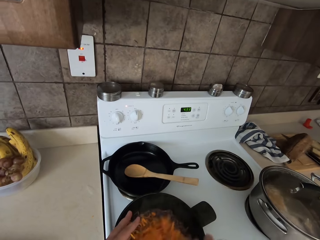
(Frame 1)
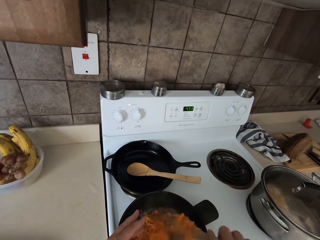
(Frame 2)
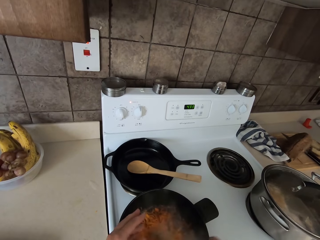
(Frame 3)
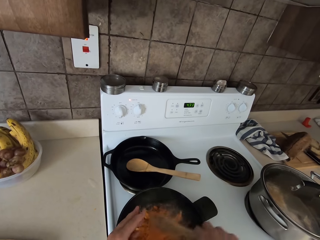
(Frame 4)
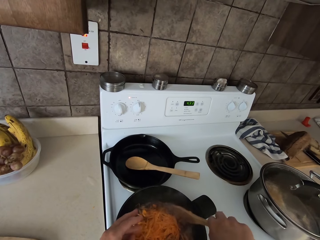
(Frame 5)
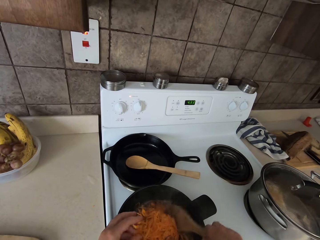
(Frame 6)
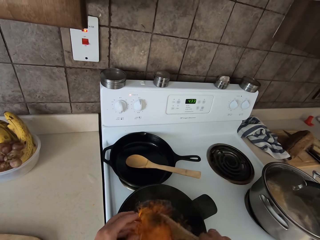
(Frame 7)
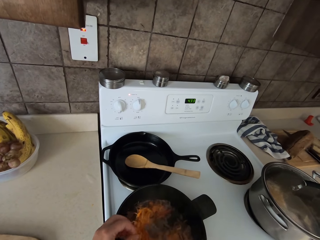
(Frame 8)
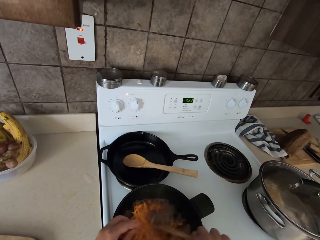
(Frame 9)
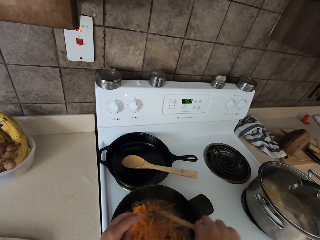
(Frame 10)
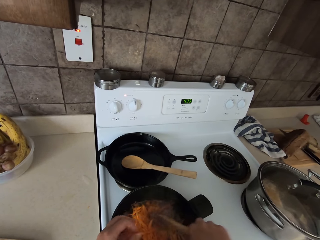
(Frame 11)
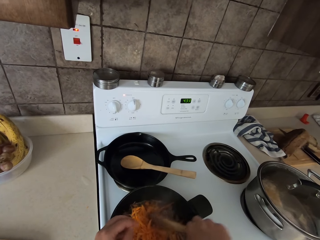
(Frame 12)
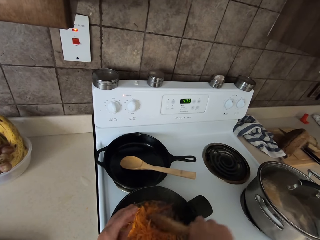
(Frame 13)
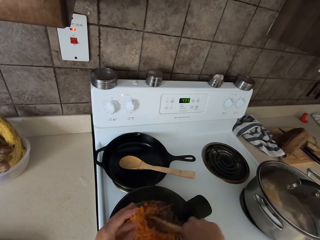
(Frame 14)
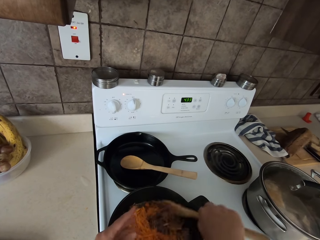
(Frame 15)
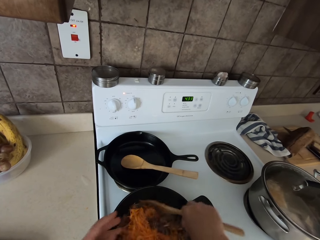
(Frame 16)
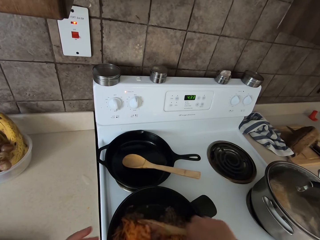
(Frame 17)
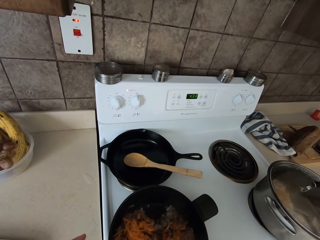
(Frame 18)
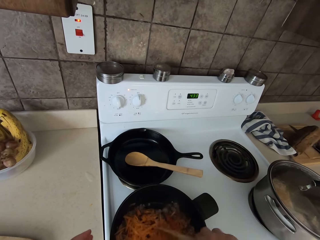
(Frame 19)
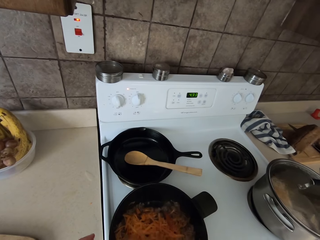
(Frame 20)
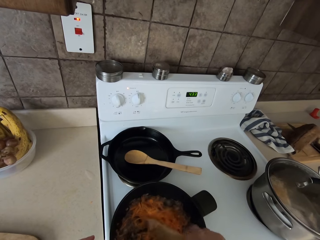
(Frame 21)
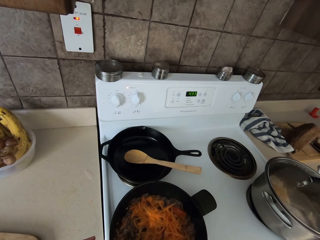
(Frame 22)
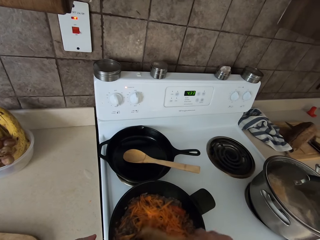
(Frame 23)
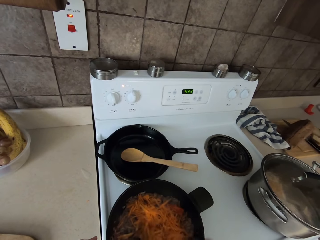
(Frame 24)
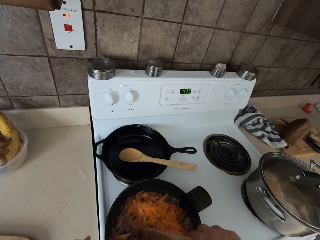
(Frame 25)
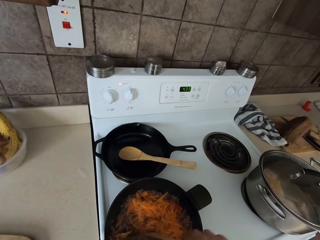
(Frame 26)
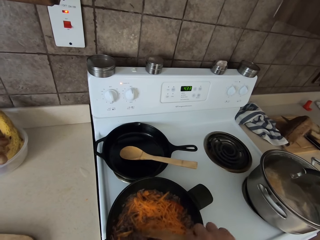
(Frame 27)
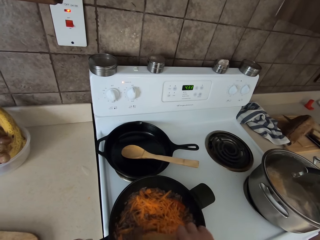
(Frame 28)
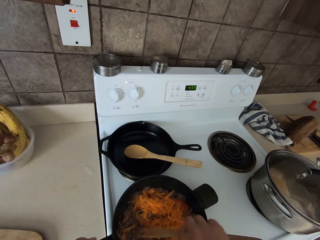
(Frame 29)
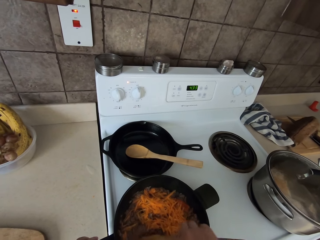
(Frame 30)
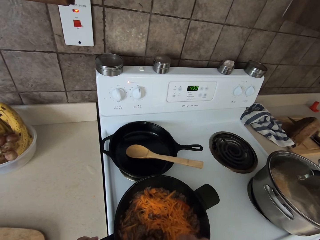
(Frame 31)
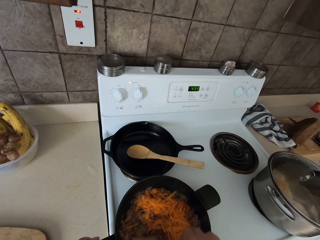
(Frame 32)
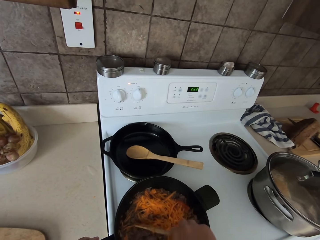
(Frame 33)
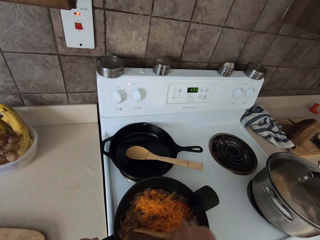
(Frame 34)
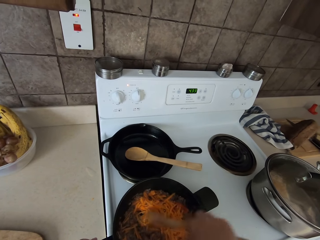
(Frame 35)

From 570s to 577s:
The camera wearer stirs food with a cooking stick in a pan.

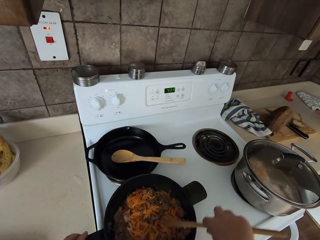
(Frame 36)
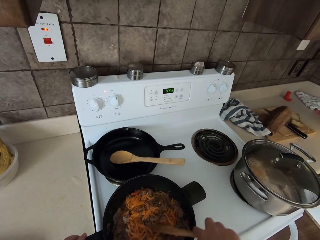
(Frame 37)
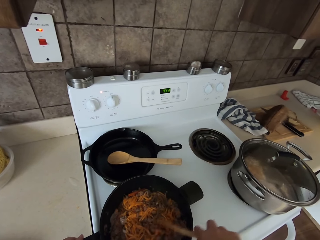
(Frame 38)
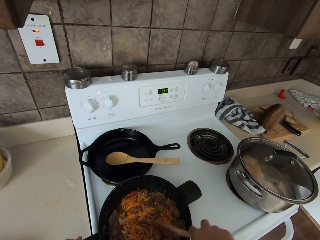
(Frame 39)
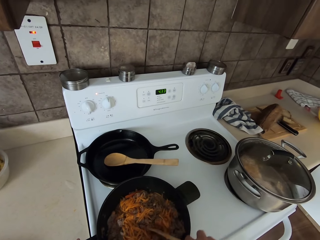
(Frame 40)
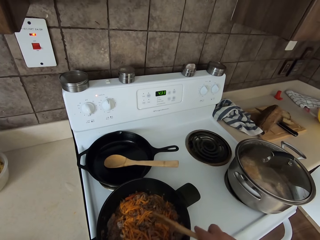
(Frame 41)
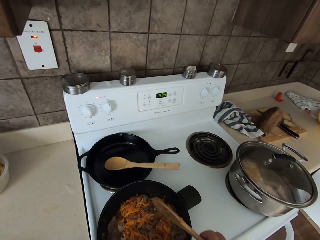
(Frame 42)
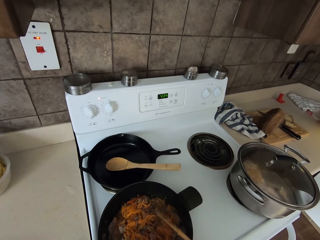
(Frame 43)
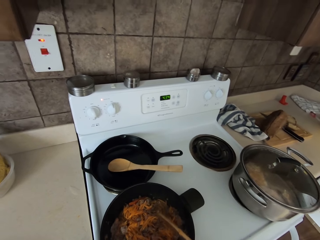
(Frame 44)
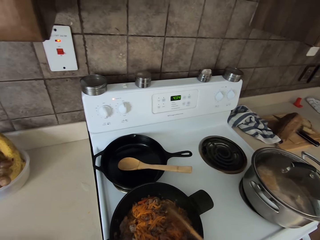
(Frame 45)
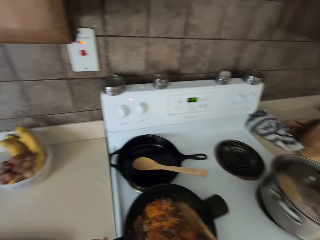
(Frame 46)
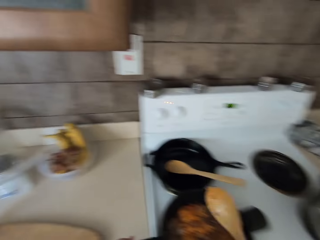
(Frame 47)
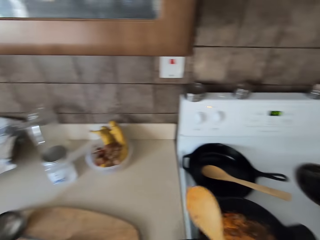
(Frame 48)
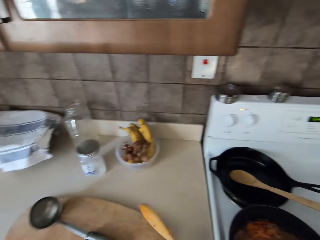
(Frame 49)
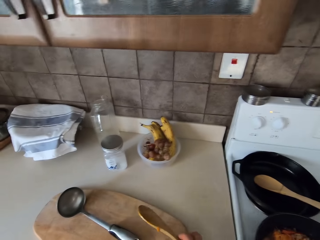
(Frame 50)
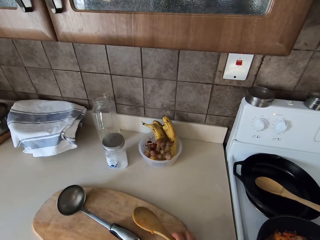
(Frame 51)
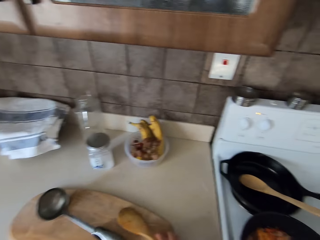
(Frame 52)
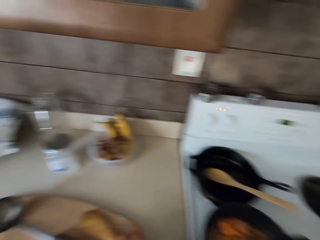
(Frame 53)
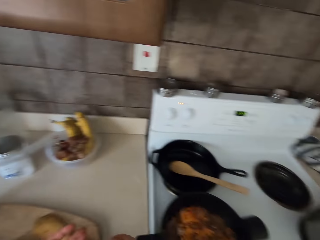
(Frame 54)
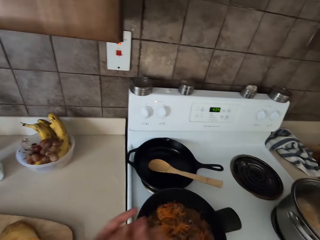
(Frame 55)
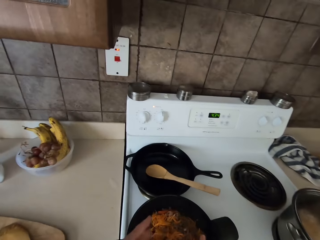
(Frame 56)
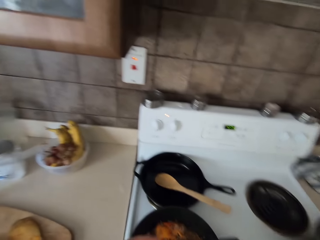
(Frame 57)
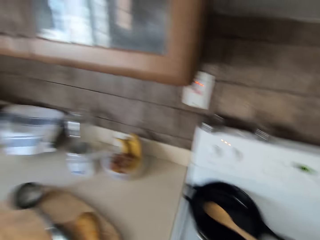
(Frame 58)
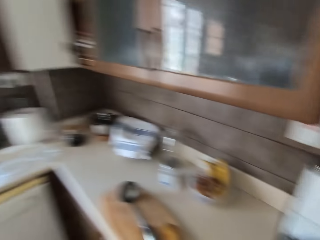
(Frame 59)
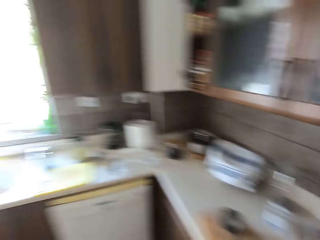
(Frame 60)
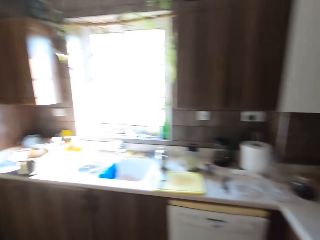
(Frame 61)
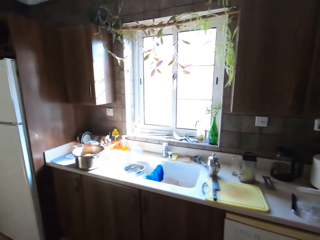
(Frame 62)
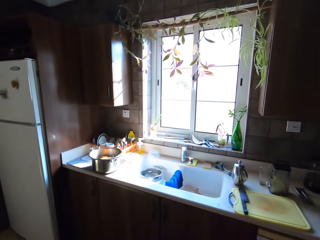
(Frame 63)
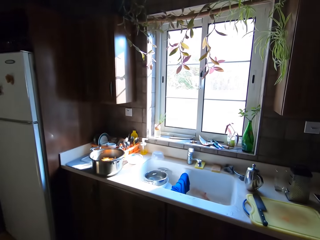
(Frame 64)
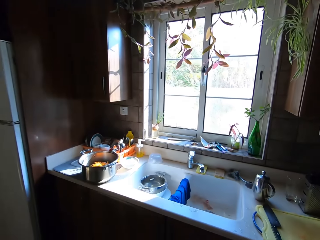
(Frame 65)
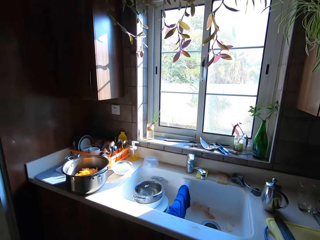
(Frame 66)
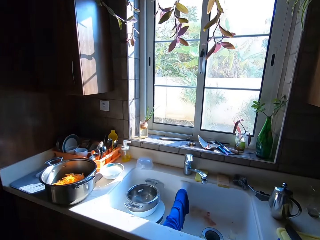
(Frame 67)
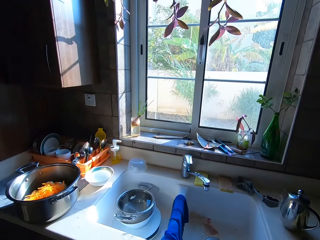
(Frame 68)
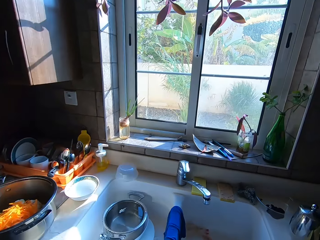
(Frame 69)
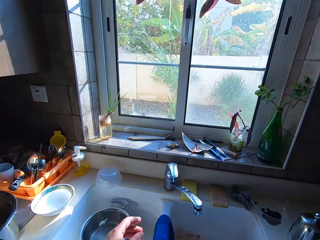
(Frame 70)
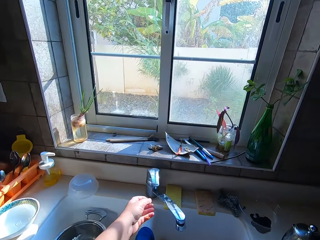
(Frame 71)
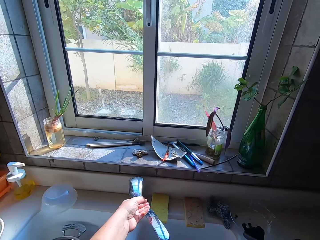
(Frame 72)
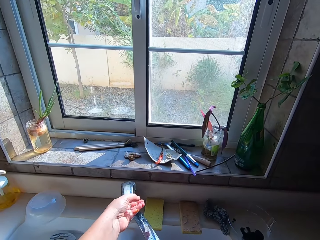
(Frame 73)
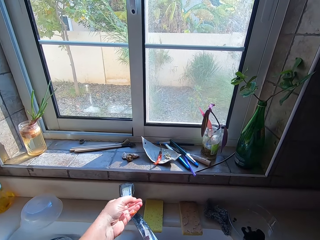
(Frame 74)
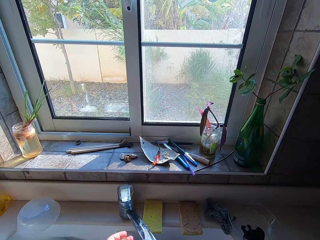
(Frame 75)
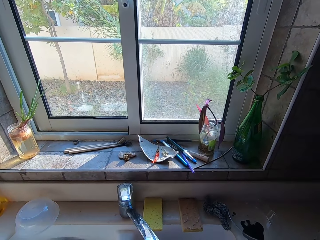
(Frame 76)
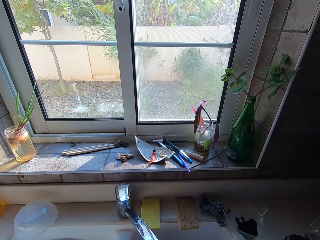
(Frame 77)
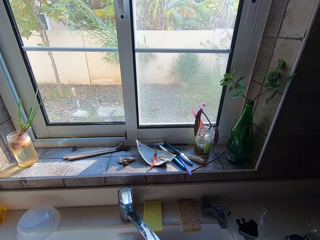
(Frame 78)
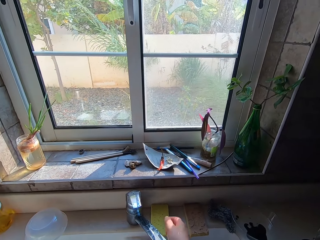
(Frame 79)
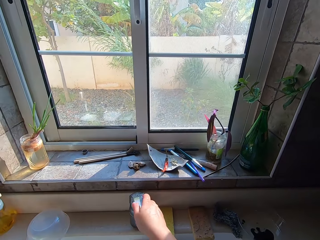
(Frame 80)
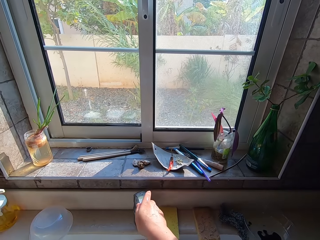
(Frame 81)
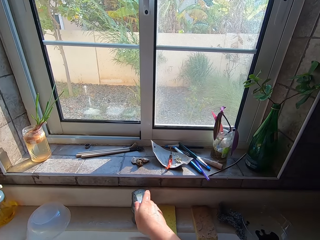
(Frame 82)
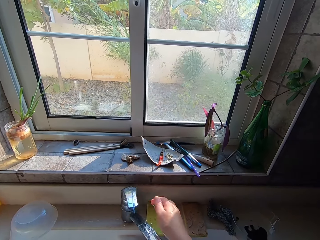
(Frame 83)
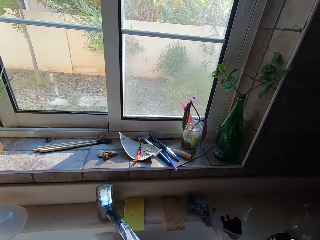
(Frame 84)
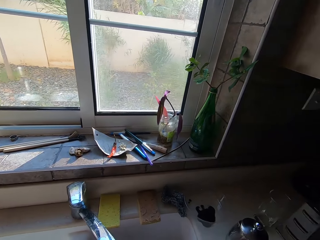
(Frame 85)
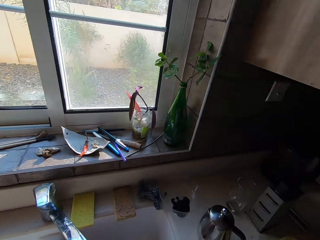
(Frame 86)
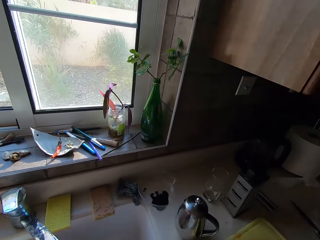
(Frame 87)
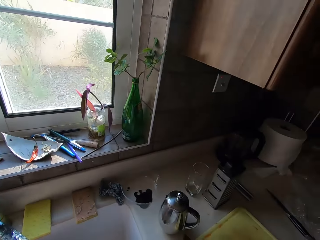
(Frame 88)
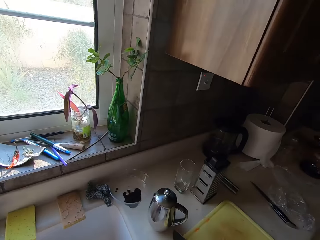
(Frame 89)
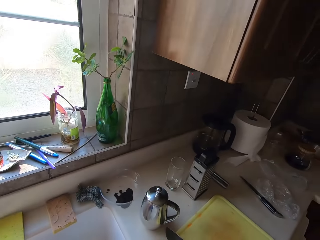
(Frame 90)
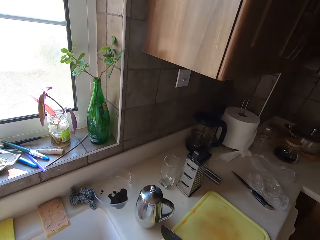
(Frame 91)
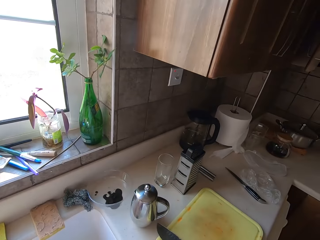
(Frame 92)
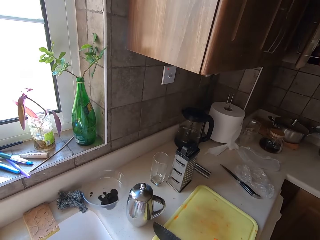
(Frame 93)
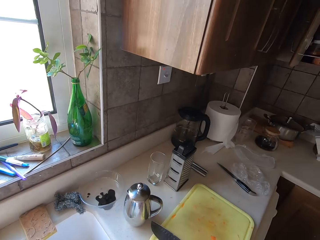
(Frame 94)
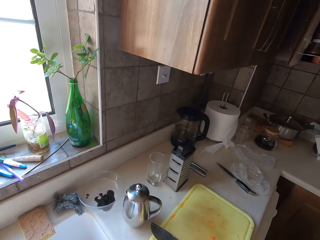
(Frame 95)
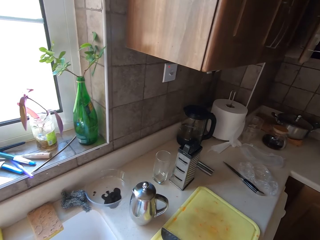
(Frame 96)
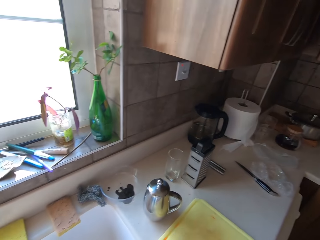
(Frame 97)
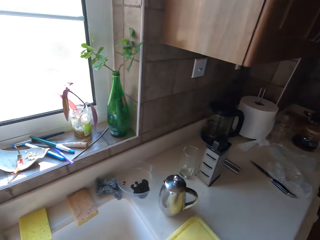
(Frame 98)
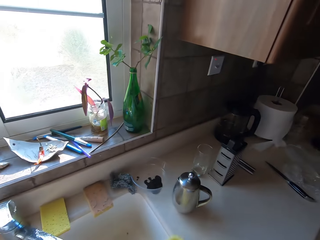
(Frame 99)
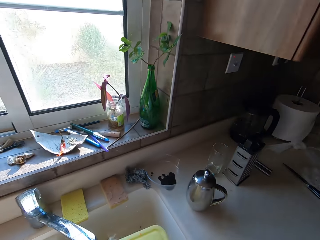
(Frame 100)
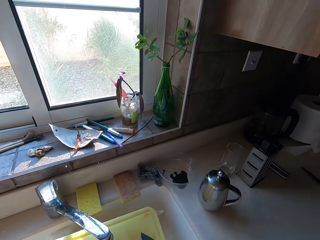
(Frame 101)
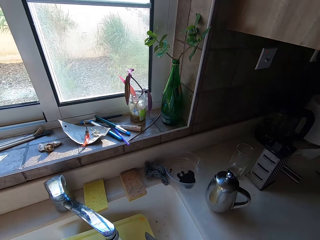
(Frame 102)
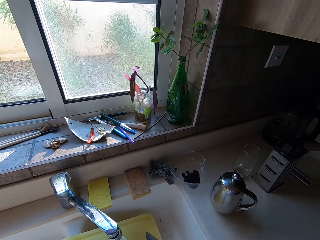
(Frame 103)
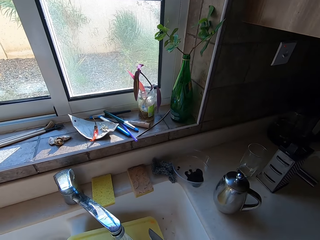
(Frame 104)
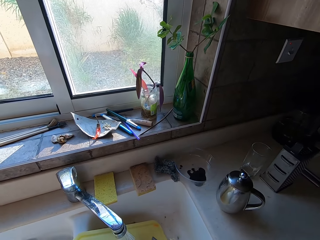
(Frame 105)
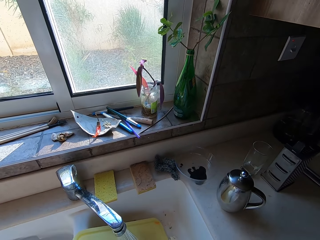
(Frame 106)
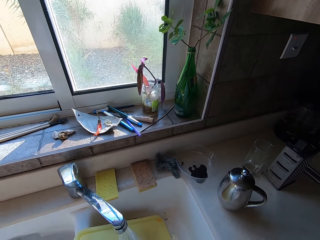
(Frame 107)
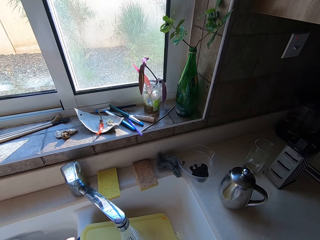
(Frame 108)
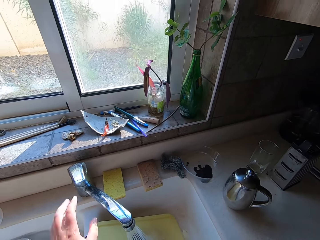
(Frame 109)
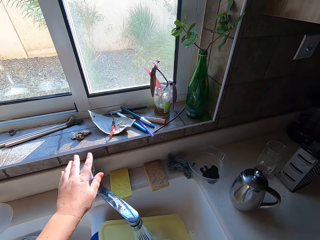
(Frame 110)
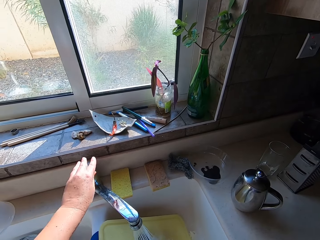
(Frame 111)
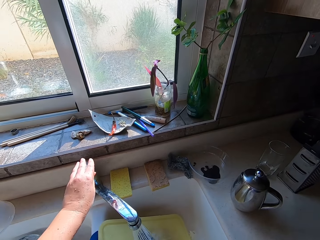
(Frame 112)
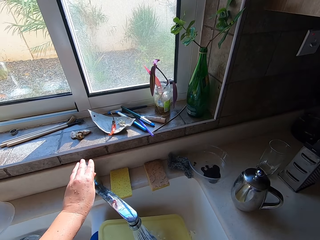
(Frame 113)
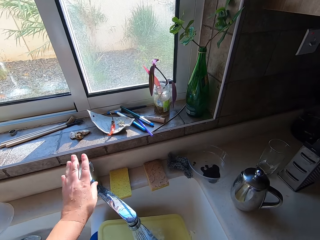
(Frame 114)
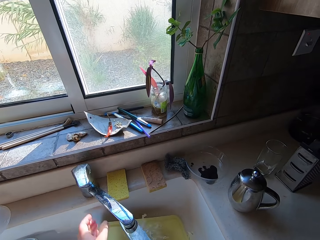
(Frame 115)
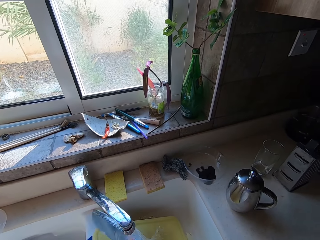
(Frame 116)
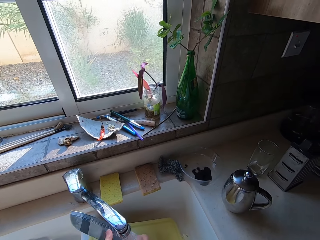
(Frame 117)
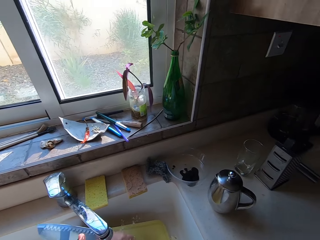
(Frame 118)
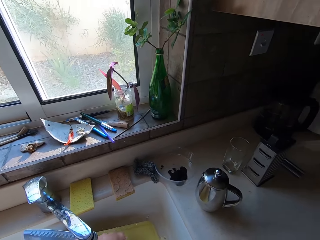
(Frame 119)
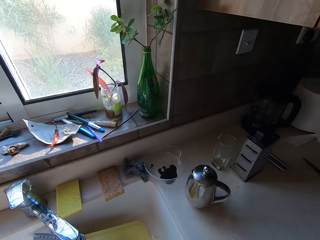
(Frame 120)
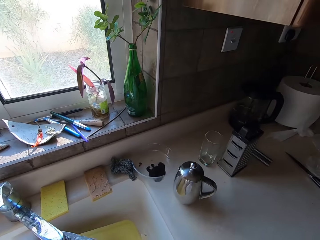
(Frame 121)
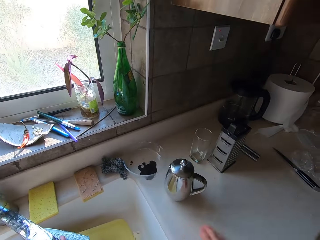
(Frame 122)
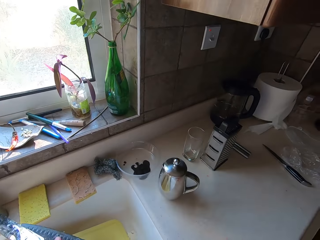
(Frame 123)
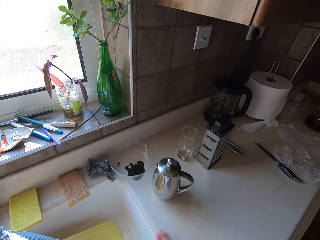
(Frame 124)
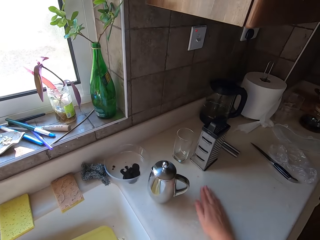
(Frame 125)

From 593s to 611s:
The camera wearer hits on the pot with the cooking stick. They place the cooking stick on a chopping board. They turn around the kitchen. They walk to the sink, open the tap, rinse hands, and close the tap. They pick the chopping board from the kitchen counter. They place the chopping board in the sink. They open the tap. They wash a knife.
